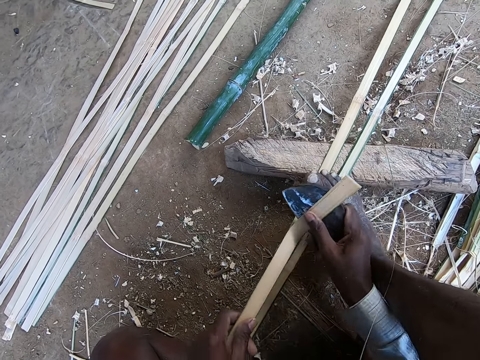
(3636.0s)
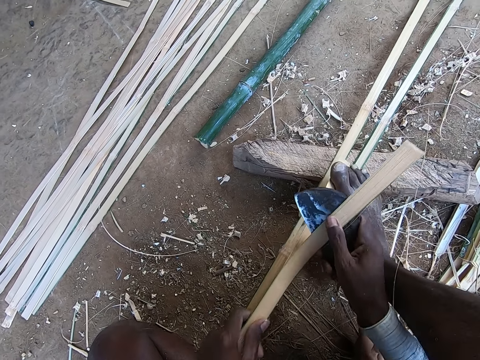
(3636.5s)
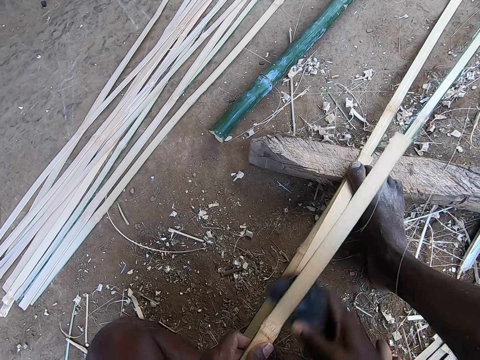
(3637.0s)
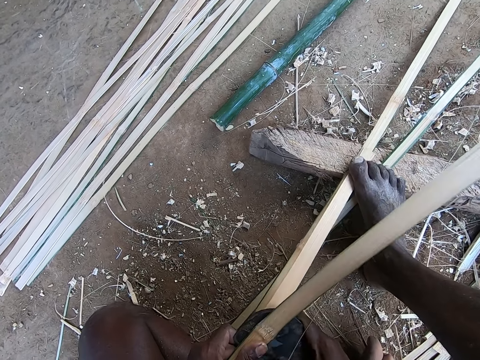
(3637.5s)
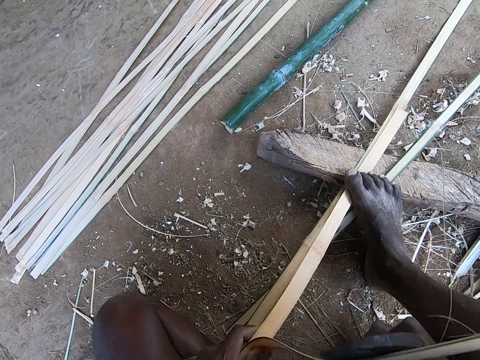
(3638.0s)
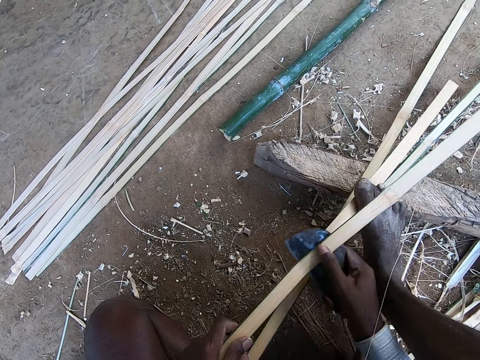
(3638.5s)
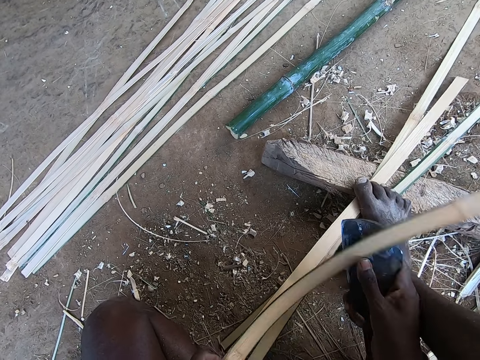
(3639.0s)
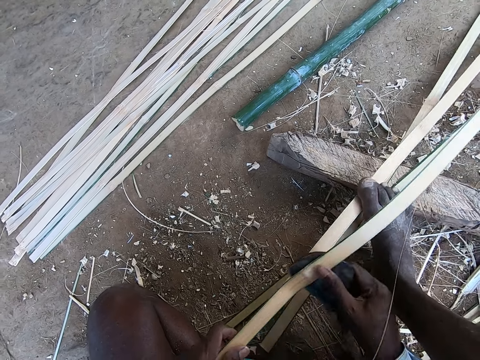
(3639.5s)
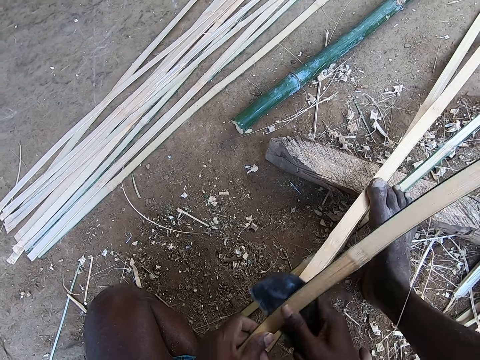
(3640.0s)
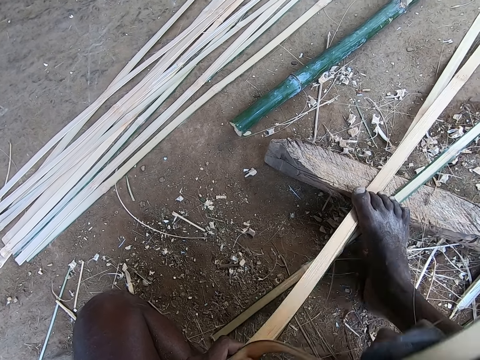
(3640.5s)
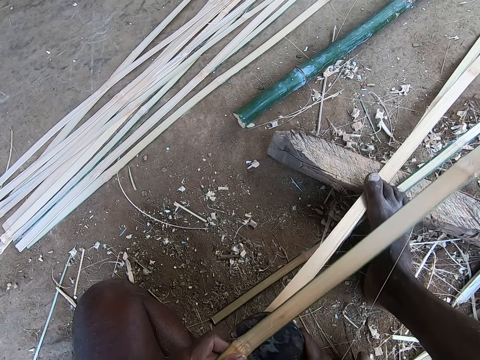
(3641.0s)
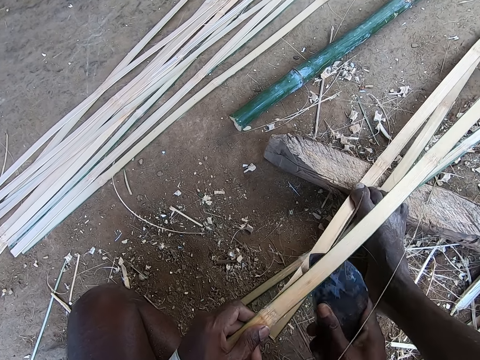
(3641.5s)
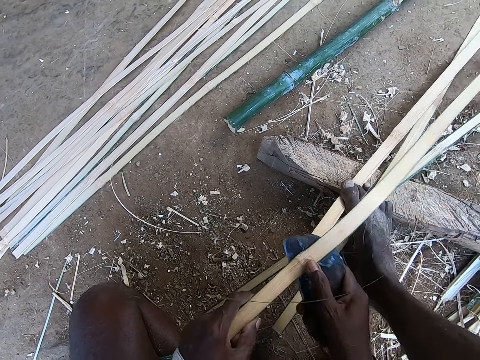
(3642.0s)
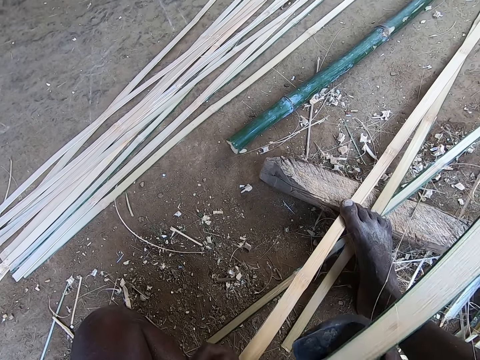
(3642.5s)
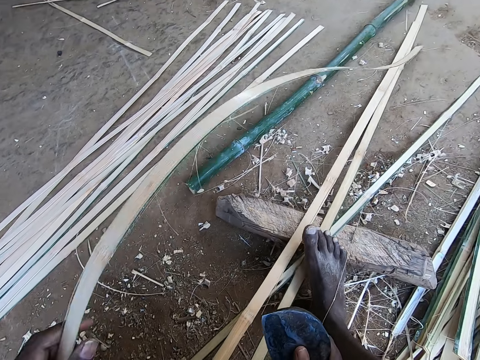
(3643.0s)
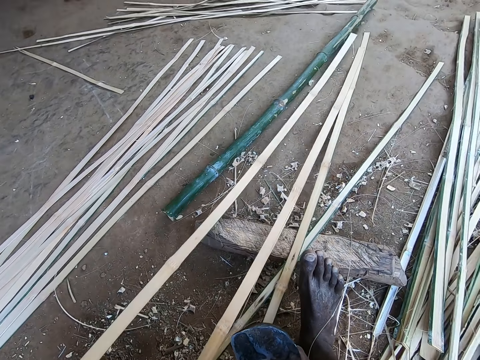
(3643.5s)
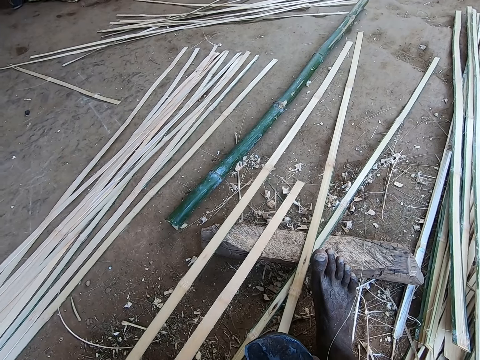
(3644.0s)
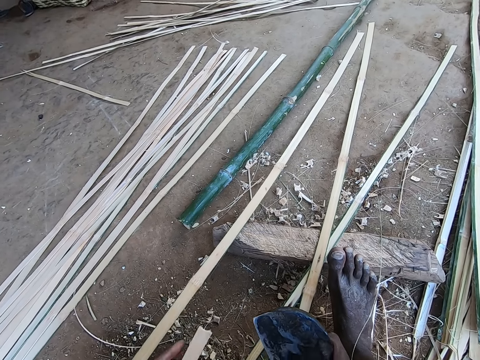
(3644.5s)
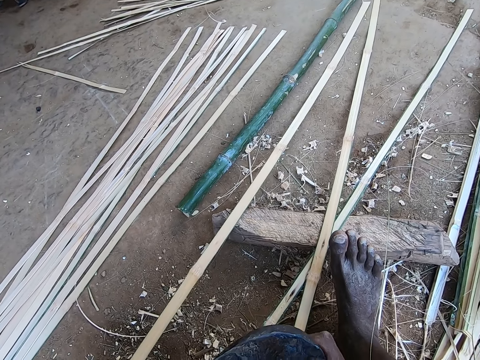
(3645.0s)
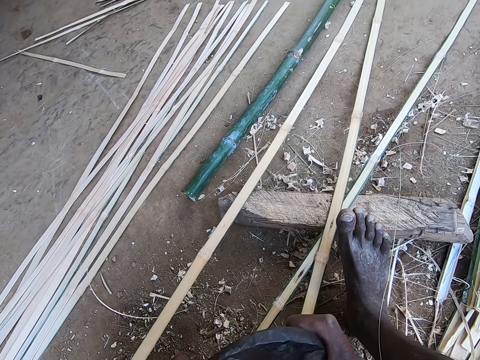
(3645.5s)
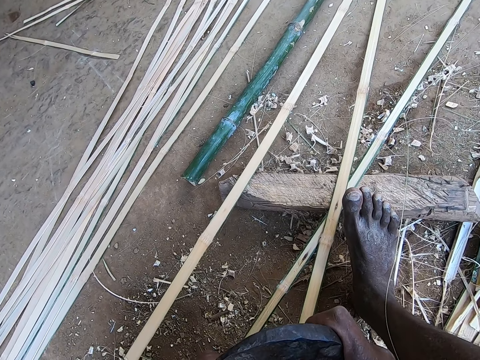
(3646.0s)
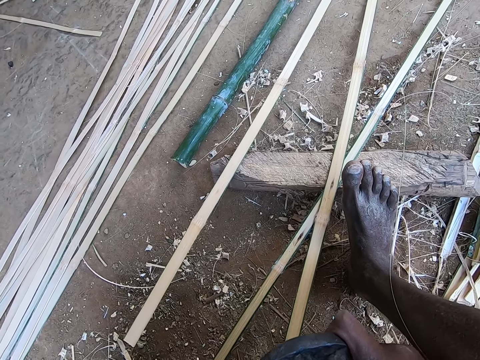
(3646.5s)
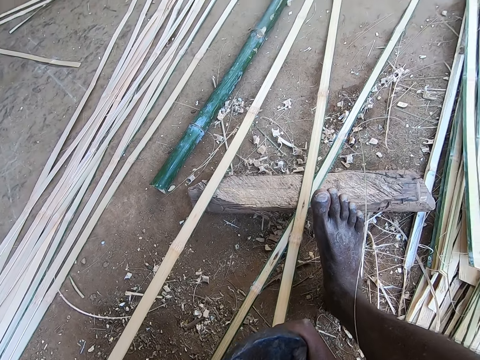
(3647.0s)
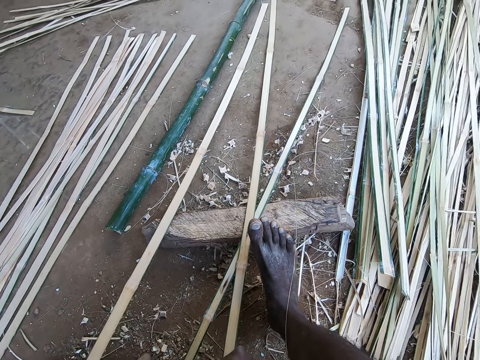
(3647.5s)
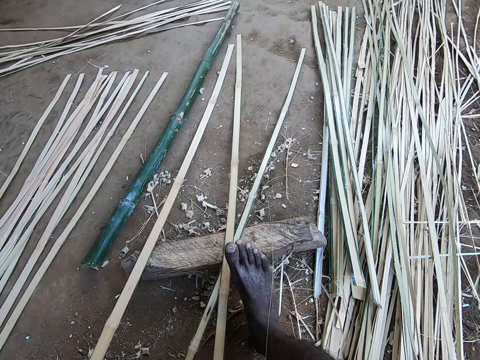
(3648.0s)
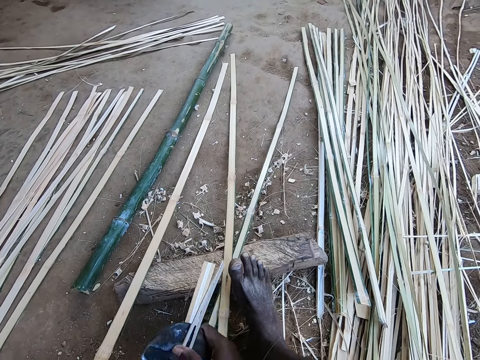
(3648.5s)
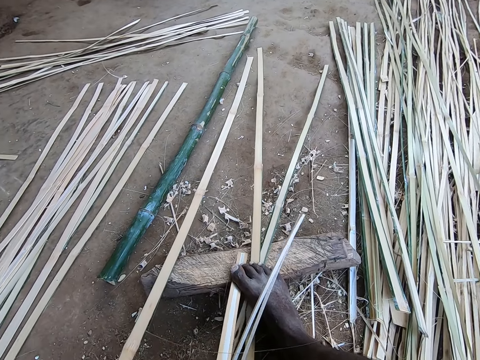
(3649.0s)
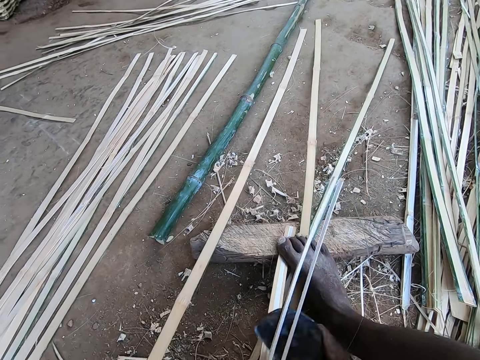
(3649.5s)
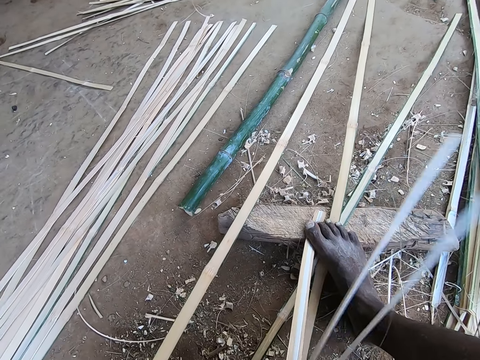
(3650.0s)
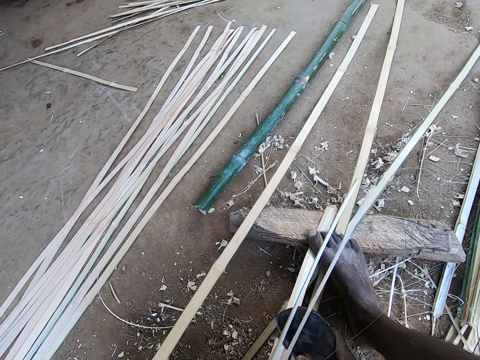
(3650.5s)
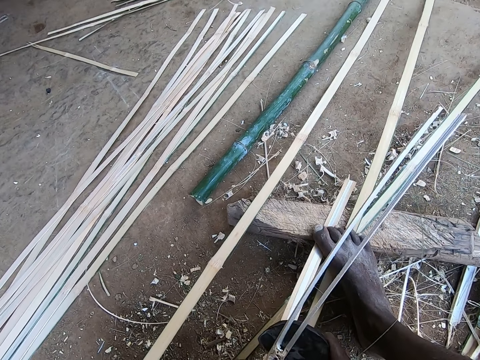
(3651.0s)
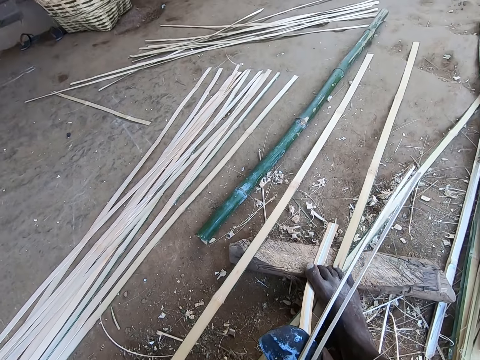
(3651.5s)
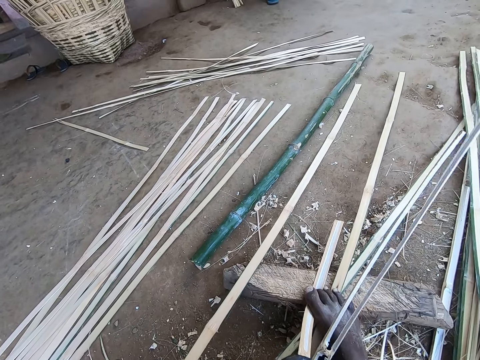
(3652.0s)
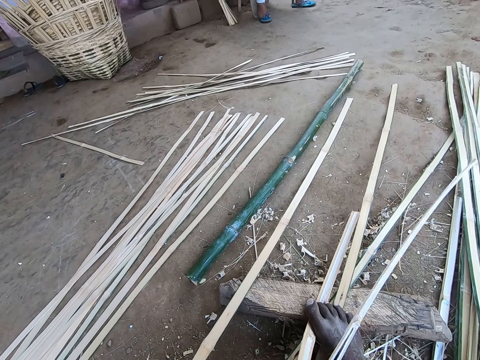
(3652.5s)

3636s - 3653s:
The camera wearer drops the bamboo strip on the ground with his left hand. He takes a bamboo stick. He takes the bamboo stick again. He cuts the bamboo stick. He peels the bamboo strip in his left hand with the cane knife in his right hand.

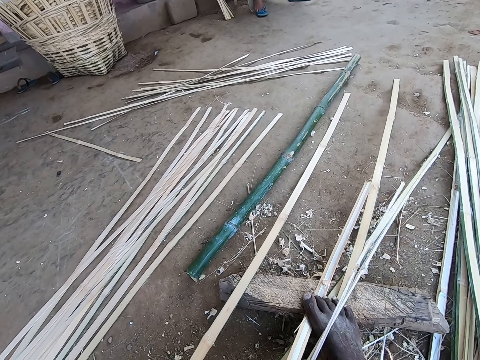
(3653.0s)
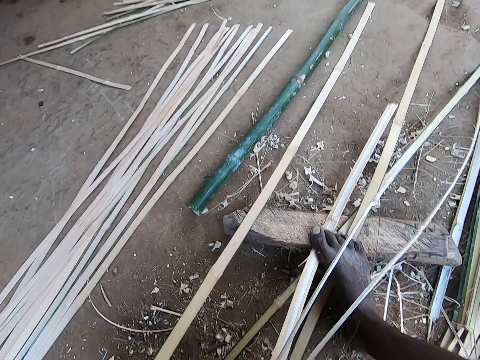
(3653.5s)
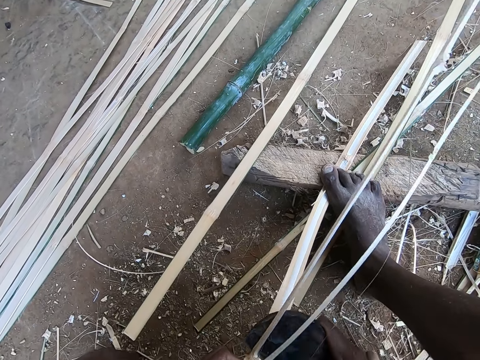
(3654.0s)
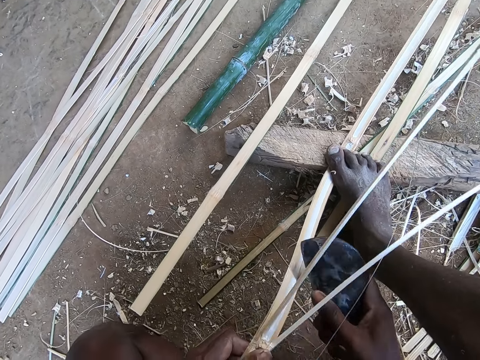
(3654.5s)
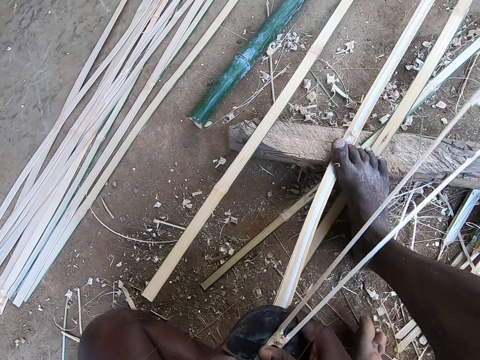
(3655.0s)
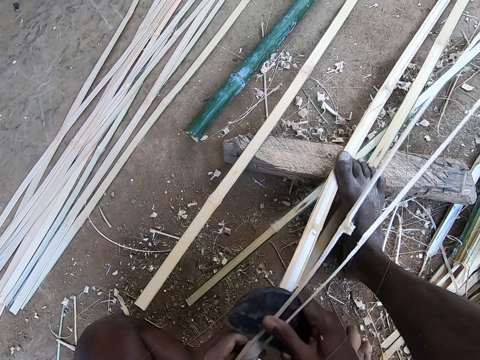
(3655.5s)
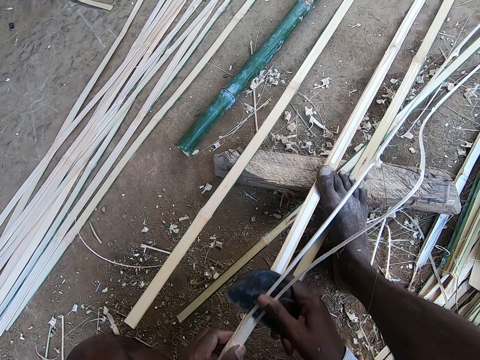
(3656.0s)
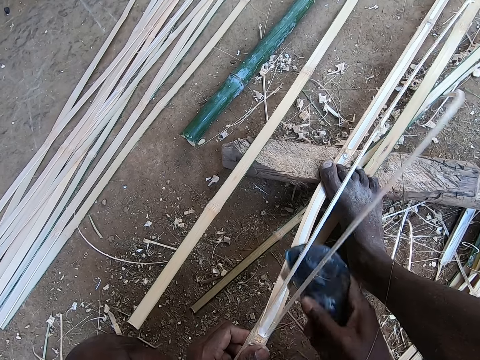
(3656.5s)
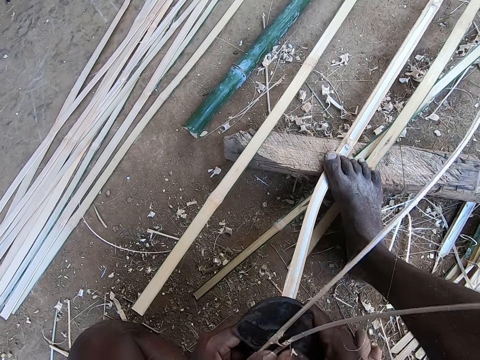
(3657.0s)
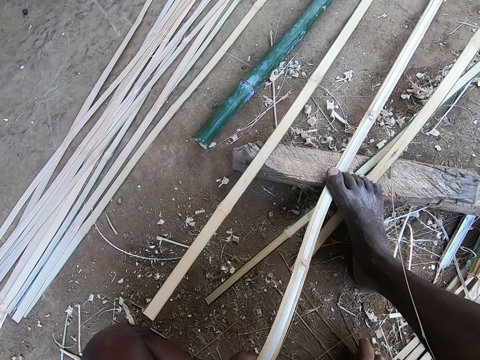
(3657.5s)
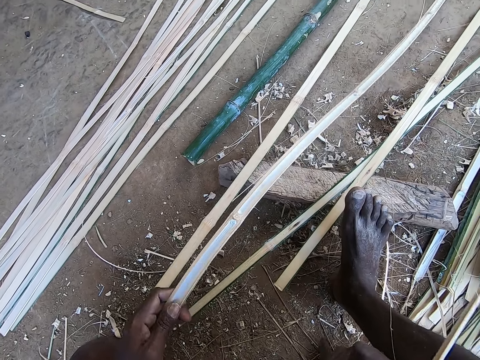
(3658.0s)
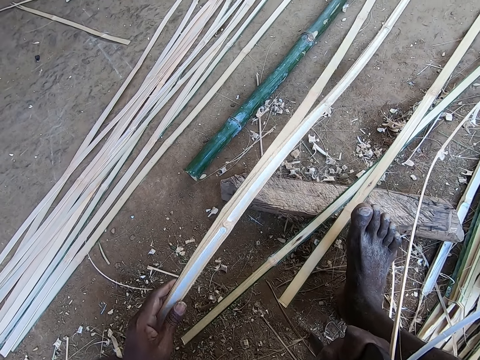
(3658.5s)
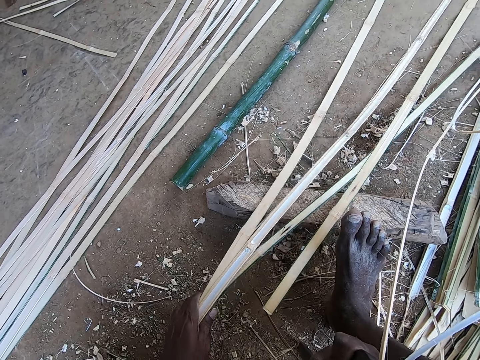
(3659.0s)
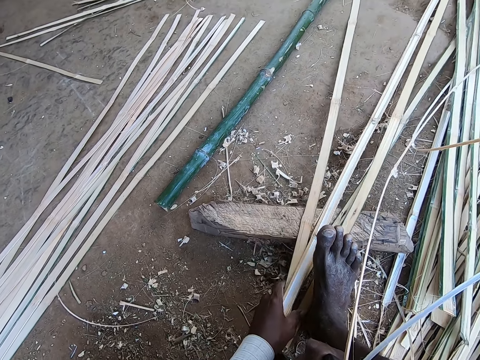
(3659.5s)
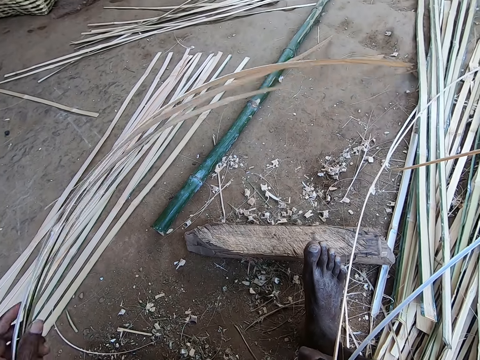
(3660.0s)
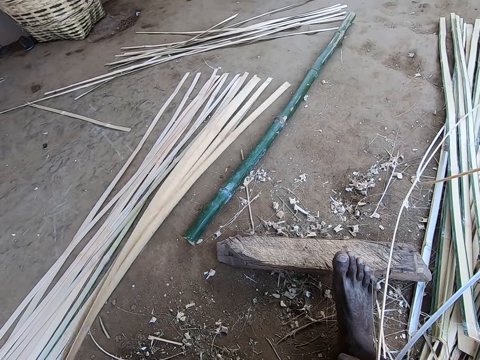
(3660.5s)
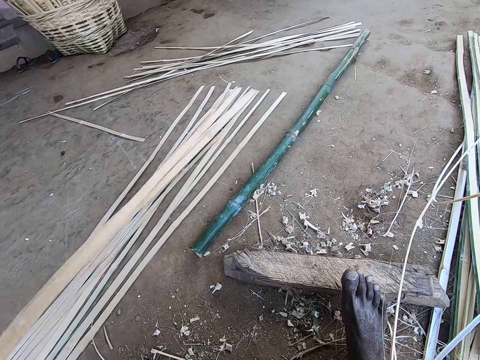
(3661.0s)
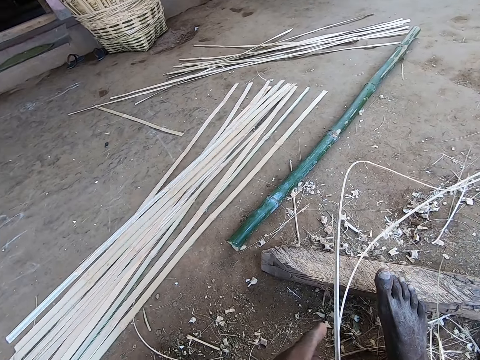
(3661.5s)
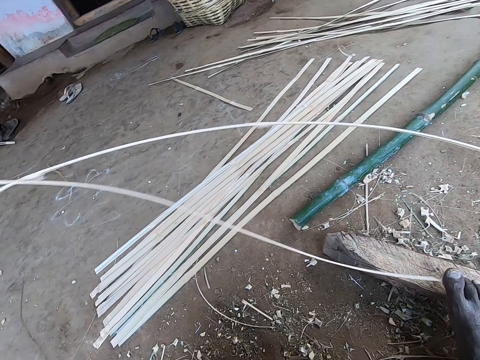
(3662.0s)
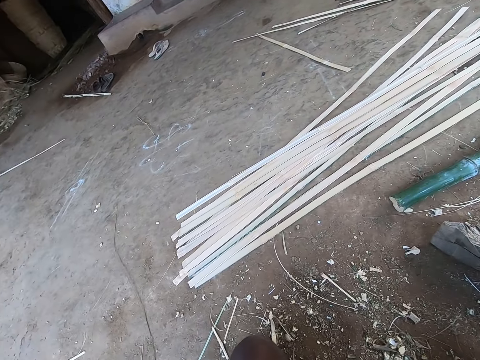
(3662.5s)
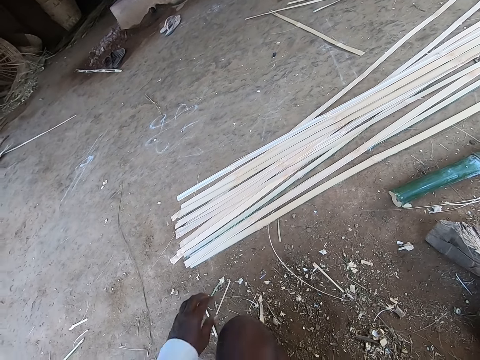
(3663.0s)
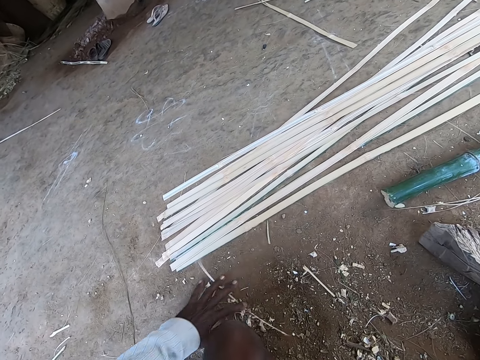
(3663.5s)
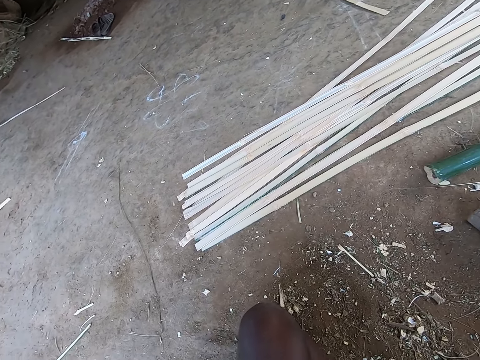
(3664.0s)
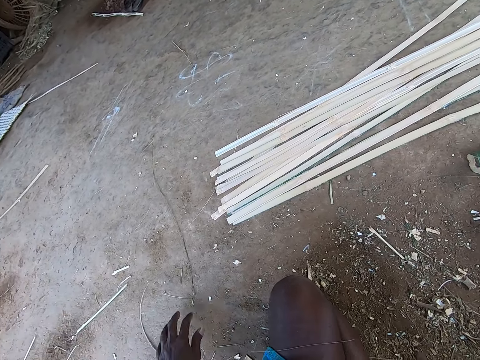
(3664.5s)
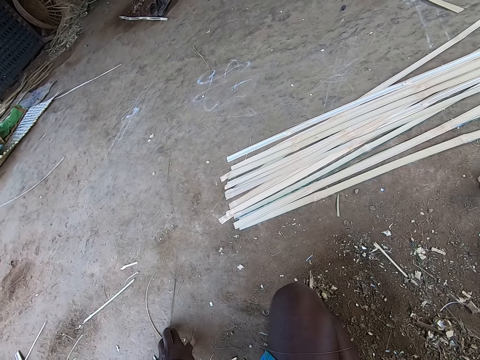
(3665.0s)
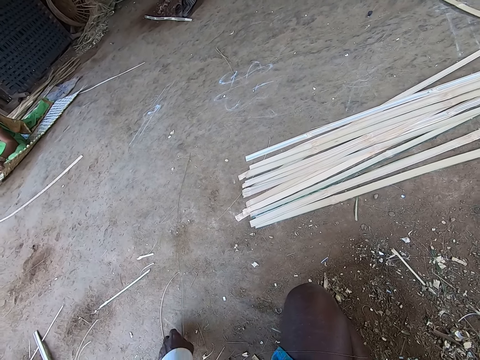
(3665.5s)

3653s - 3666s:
The camera wearer drops the bamboo strip or stick on the ground with his left hand. He picks up the bamboo strips on the ground with his left hand. He drops the bamboo strips on the ground with his left hand. He passes the bamboo strips from his right hand to his left hand. He pulls the bamboo sticks. He puts the bamboo sticks down. He clears the dirt on the ground with his left hand. He pulls the bamboo sticks.
